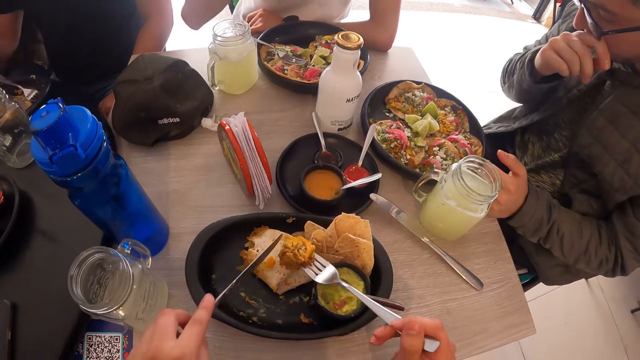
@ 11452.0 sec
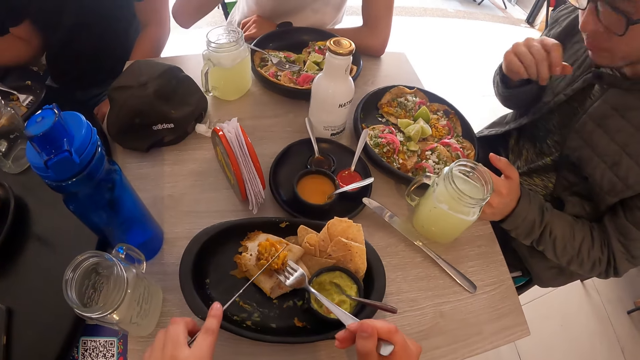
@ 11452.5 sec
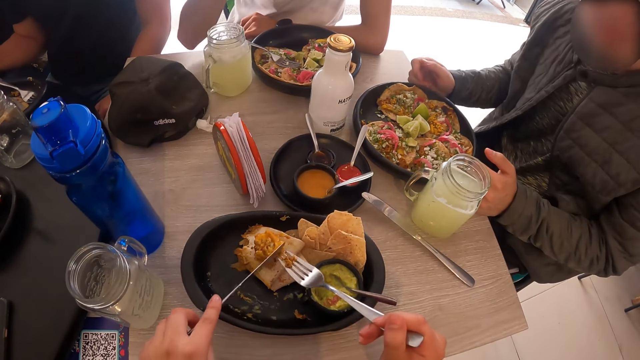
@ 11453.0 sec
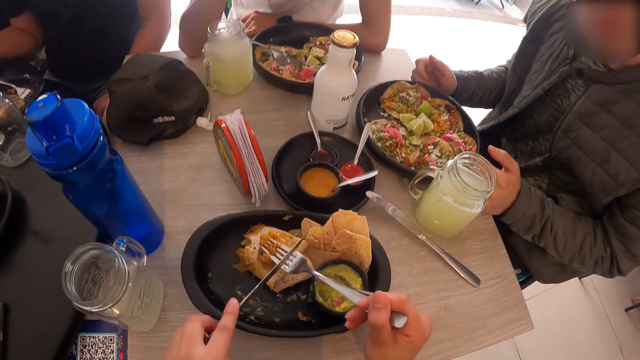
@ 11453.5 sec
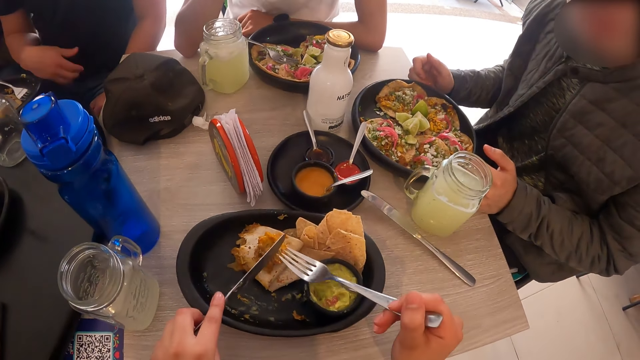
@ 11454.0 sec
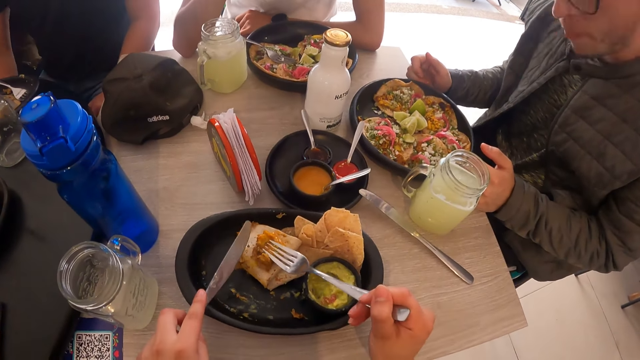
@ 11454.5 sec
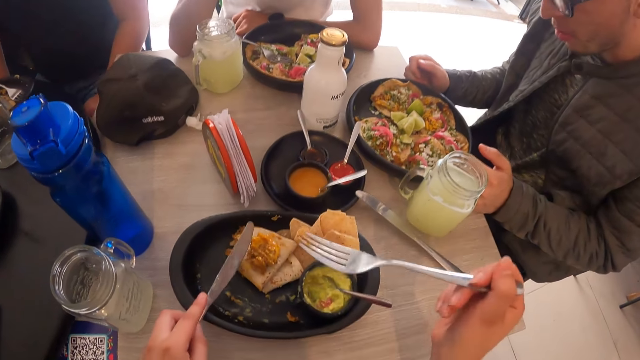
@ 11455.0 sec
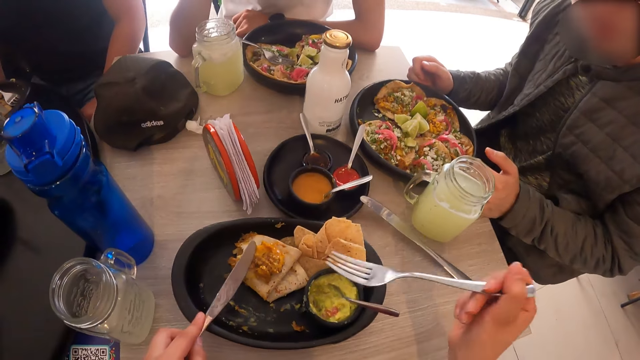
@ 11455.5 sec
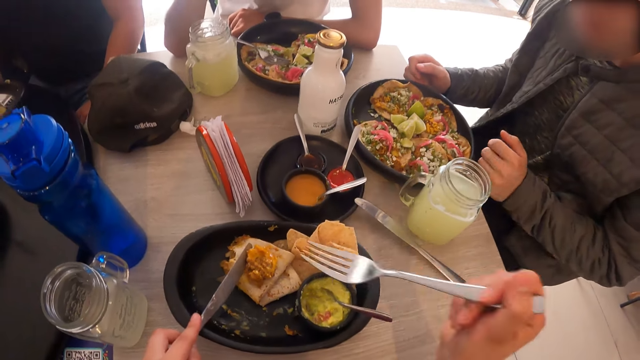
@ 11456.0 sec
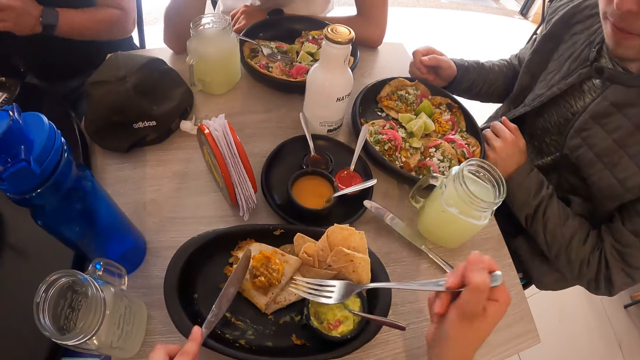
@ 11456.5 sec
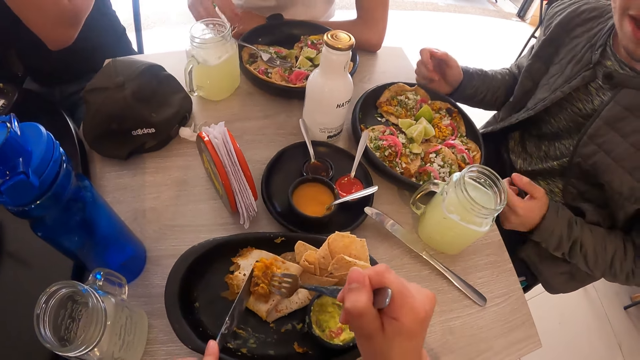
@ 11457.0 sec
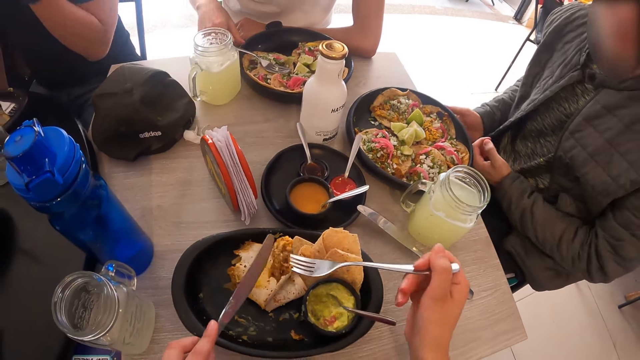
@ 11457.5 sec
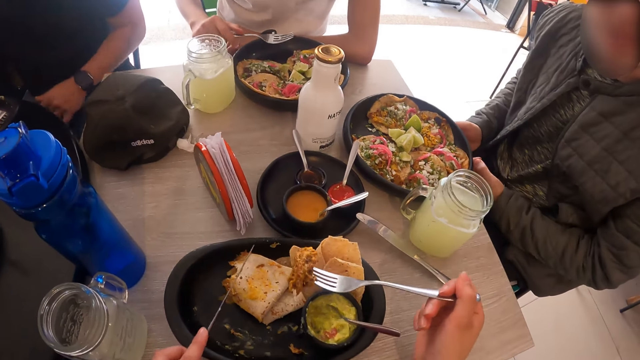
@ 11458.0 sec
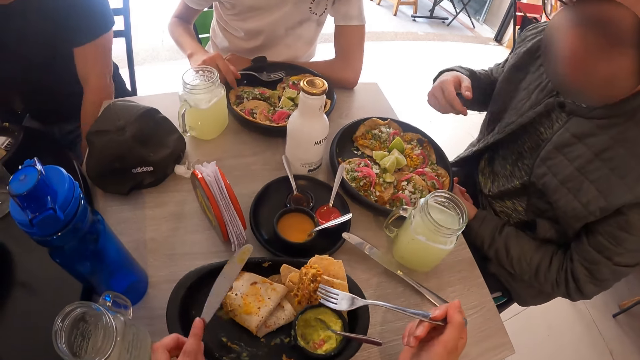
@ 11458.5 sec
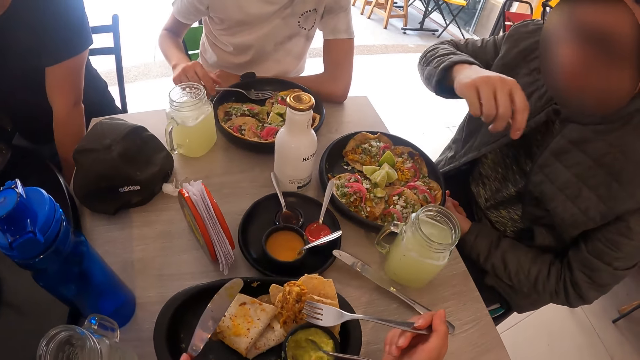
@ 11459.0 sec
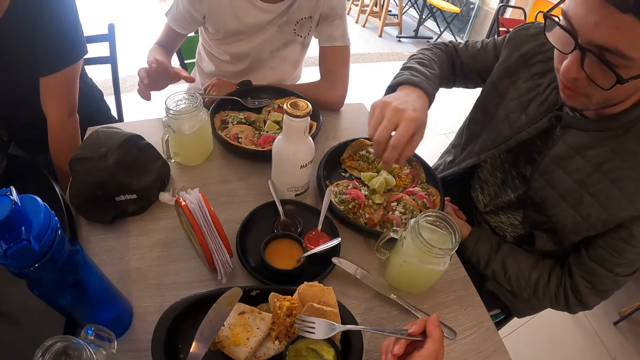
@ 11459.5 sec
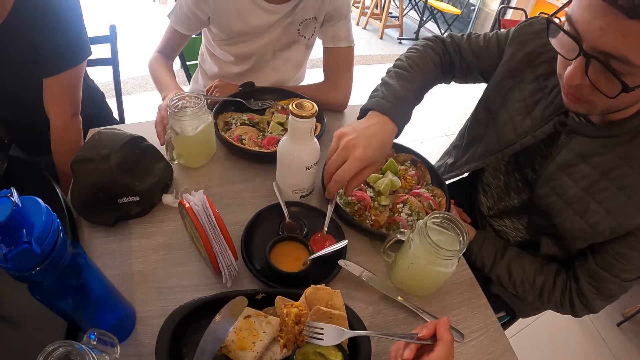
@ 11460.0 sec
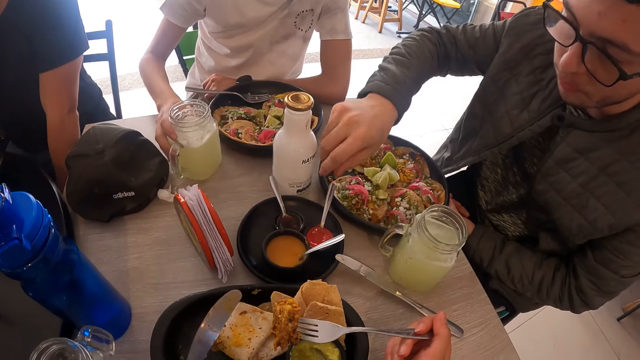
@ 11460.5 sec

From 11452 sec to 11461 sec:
The camera wearer drops the pancake from the fork and knife in his hands on a taco on the plate. A man scratches his face. The camera wearer interacts with the man. He picks the pancake from the taco with the fork and the knife in his hands and holds the pancake with the fork in his right hand. Another man drops the fork in his right hand on the plate and moves the jar of lemonade juice on the table with his right hand.

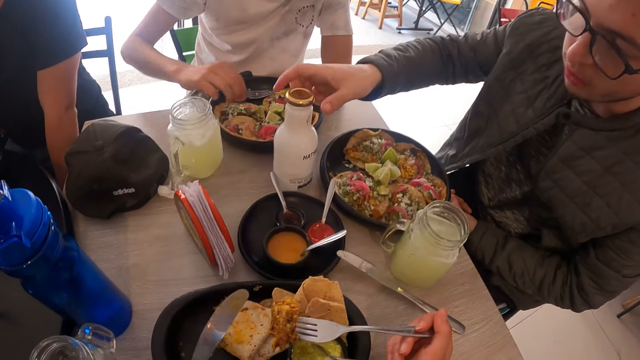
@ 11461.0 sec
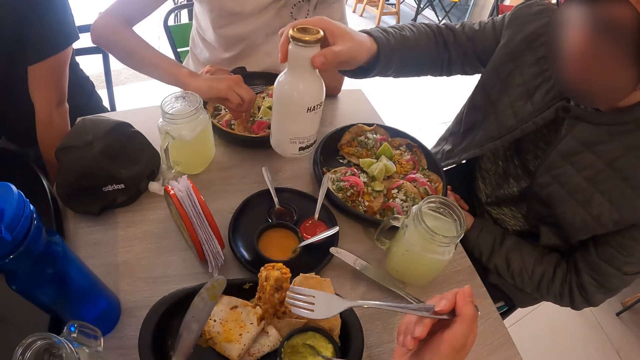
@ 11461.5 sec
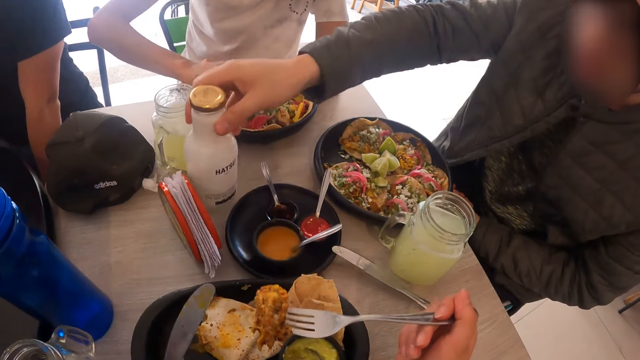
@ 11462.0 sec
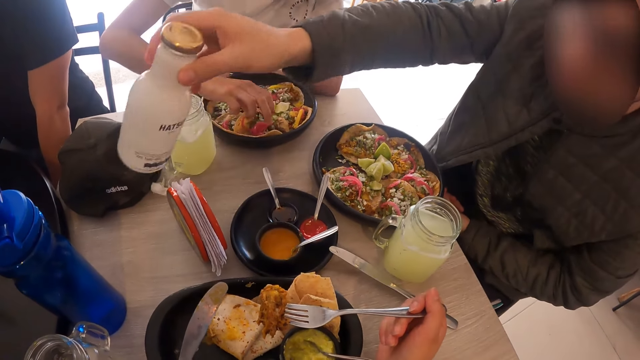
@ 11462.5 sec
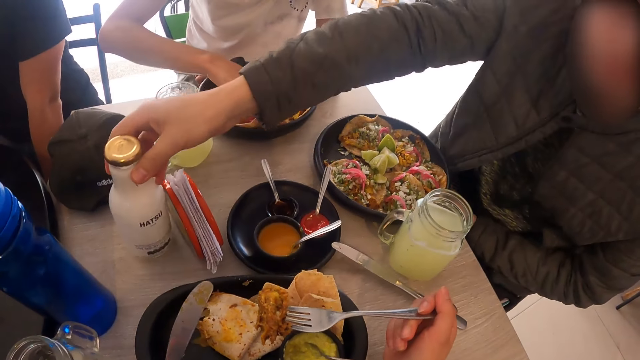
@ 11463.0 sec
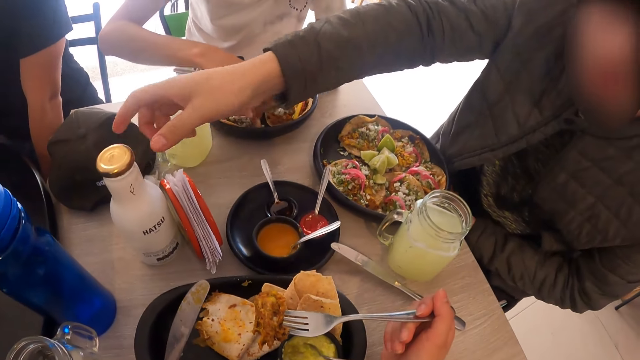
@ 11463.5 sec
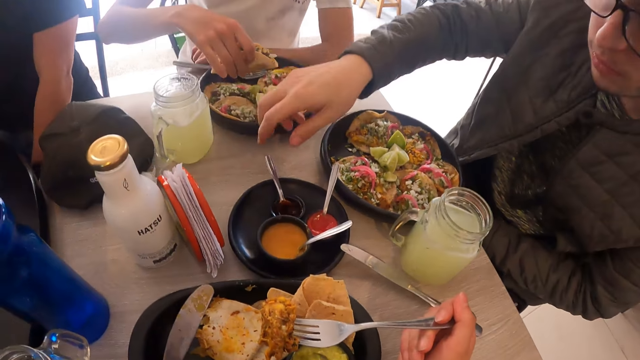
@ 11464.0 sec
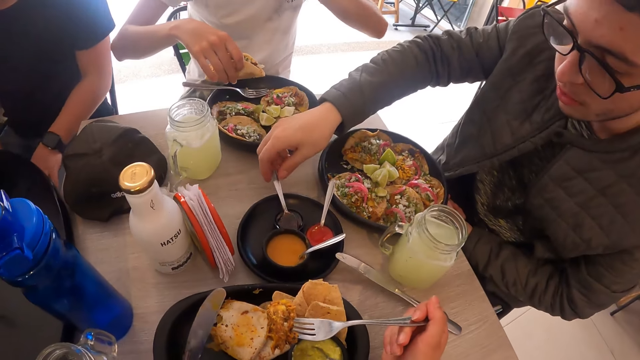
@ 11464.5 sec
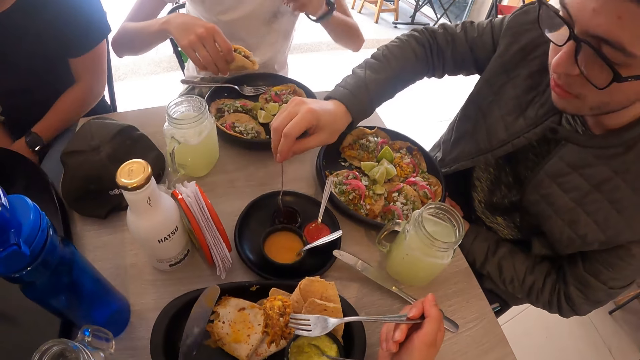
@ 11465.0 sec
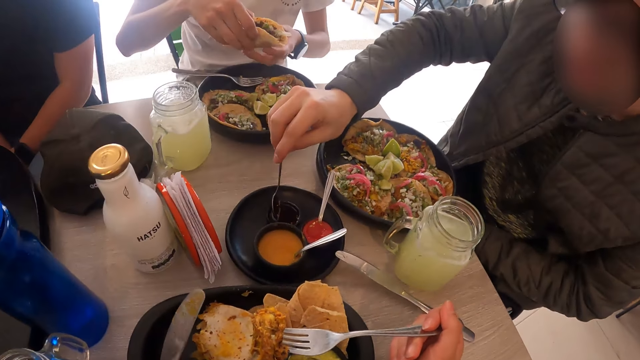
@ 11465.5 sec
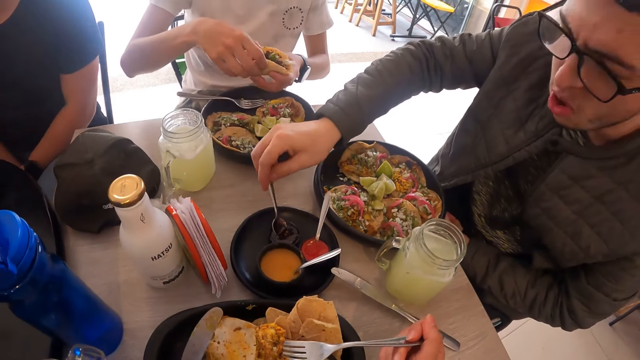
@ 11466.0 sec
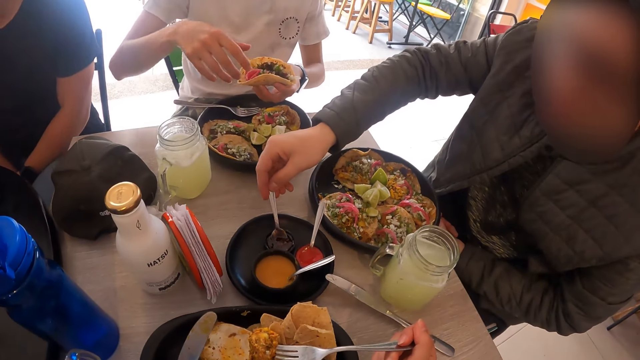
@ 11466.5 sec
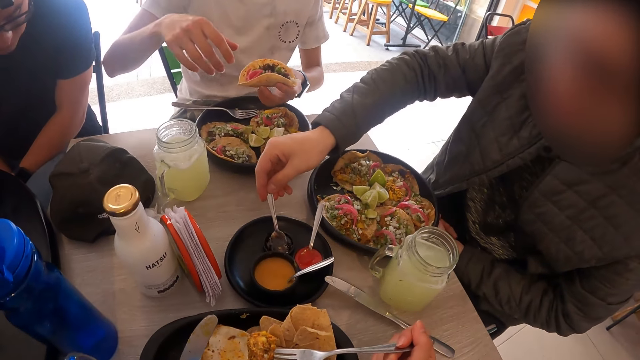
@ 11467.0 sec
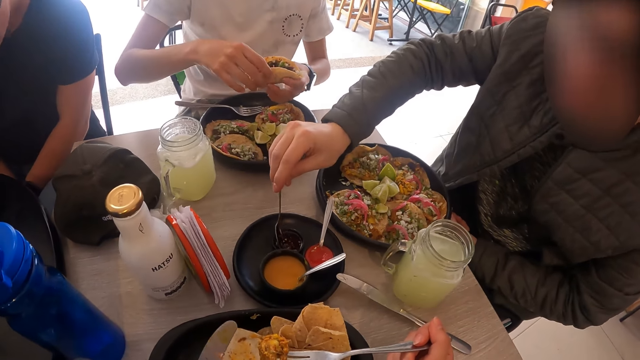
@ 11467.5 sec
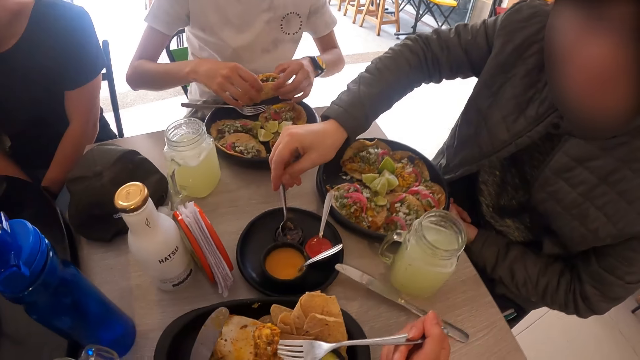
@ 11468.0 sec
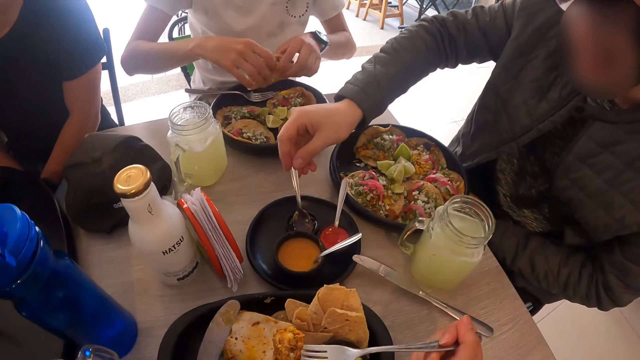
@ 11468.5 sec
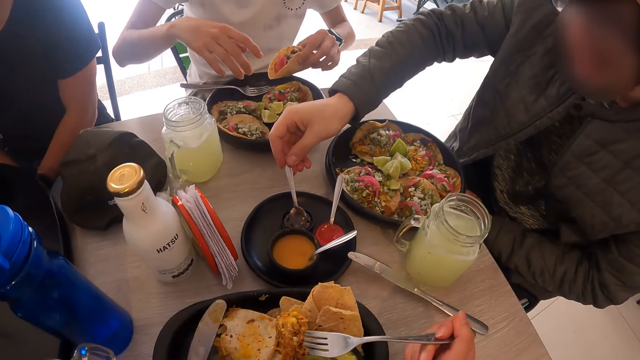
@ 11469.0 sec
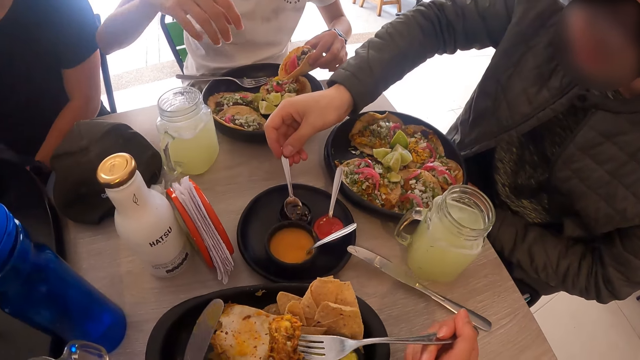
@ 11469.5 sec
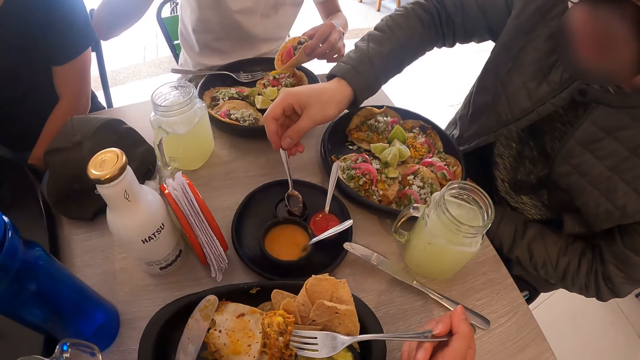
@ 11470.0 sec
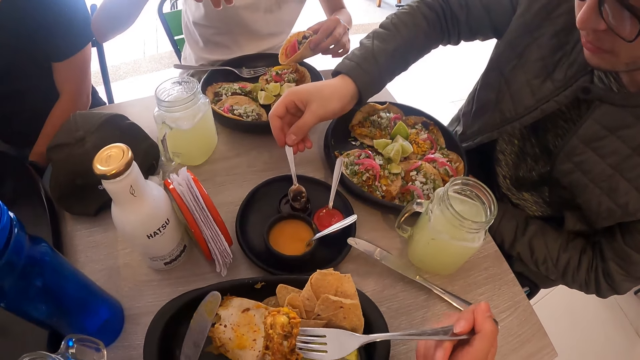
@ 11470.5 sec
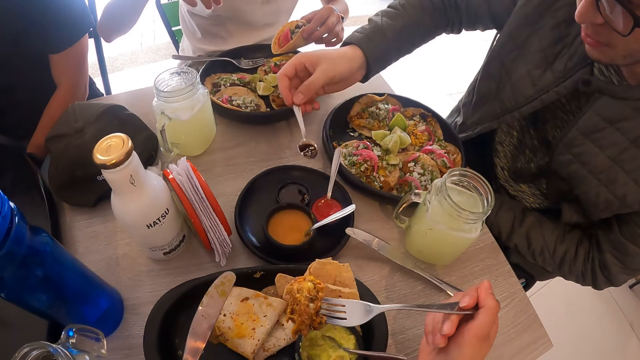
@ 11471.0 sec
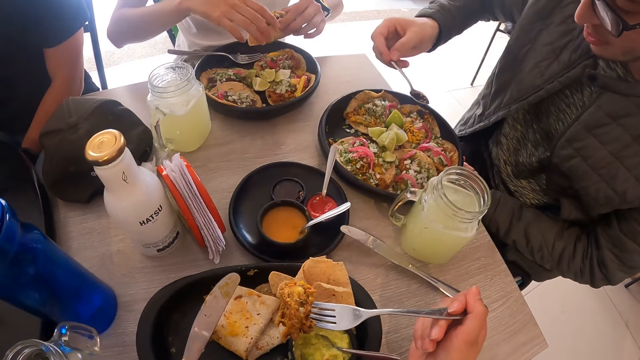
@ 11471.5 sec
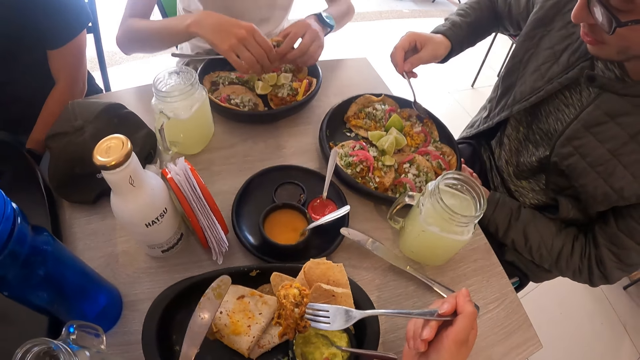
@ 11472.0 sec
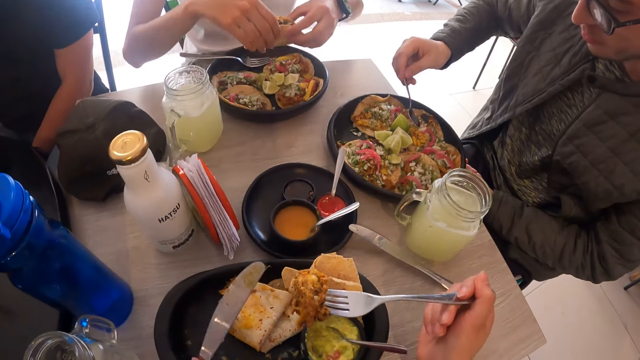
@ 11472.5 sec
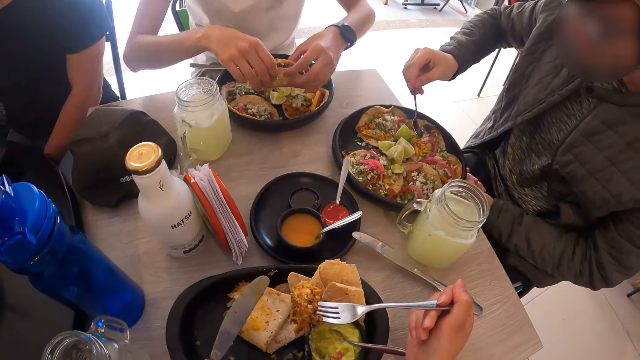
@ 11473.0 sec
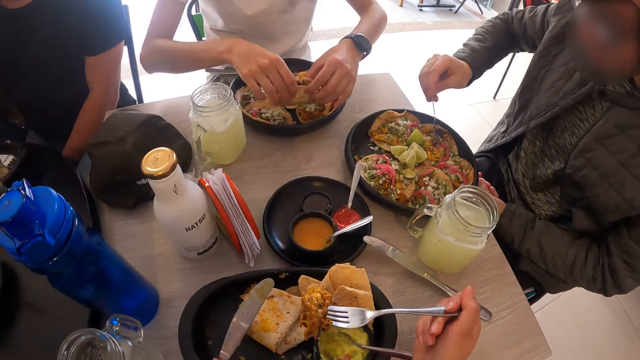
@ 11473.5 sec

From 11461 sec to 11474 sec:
A man picks a white bottle from the table with his right hand. Another man holds a taco on the plate with his right hand. The first man moves the bottle on the table and drops the white bottle in his right hand on the table. The other man picks the taco from the plate with his right hand. The first man picks a spoon from a cup on the plate with his right hand. The other man holds the taco with both hands. He holds the taco with his left hand. He holds the taco with both hands. He holds the taco with his left hand. The first man takes some teriyaki sauce from the cup with the spoon in his right hand. The other man holds the taco with both hands. The first man pours some teriyaki sauce from the spoon in his right hand on the plate.
